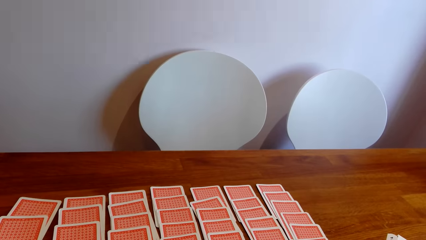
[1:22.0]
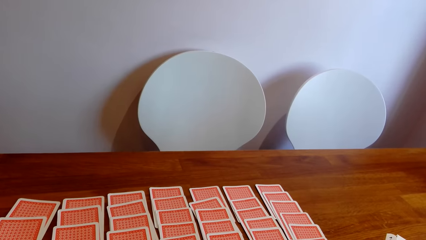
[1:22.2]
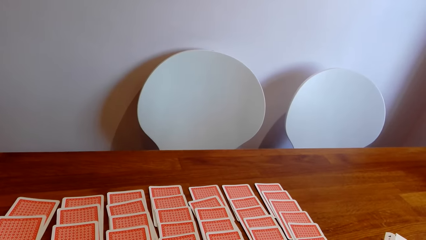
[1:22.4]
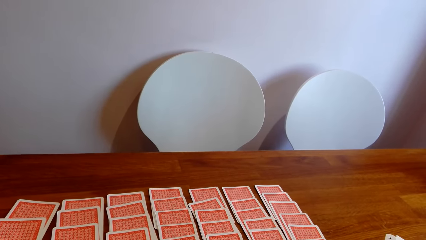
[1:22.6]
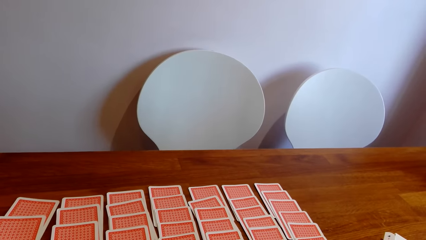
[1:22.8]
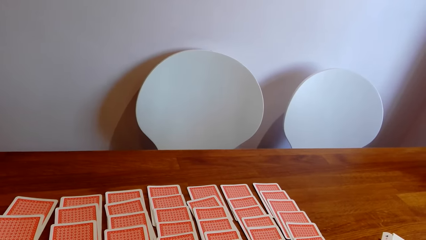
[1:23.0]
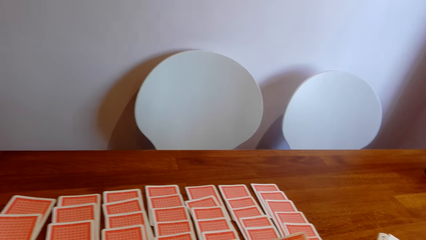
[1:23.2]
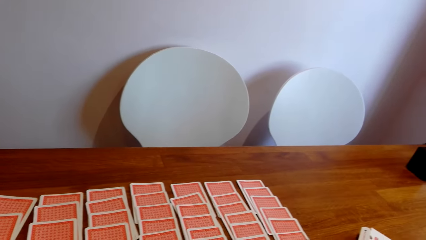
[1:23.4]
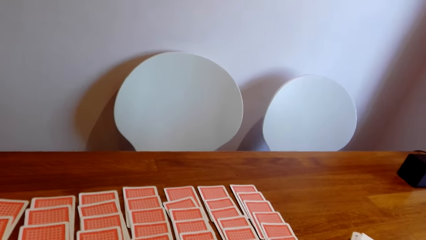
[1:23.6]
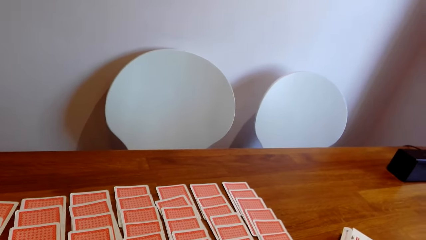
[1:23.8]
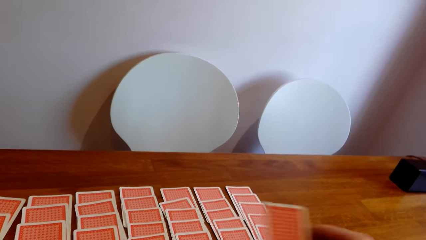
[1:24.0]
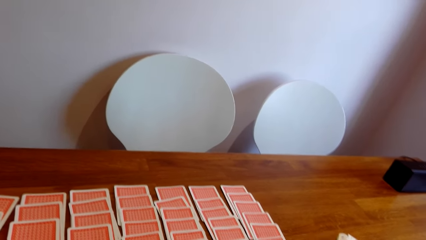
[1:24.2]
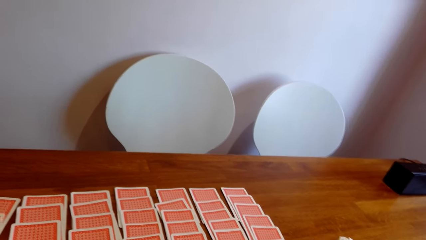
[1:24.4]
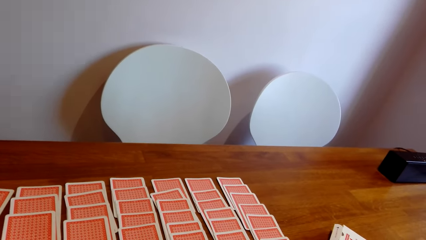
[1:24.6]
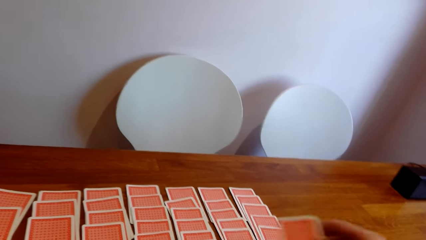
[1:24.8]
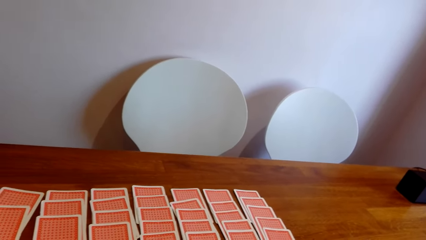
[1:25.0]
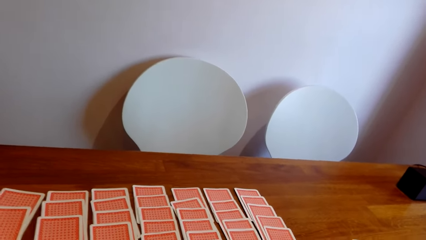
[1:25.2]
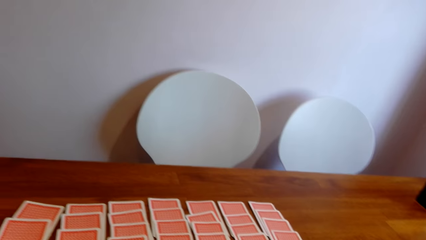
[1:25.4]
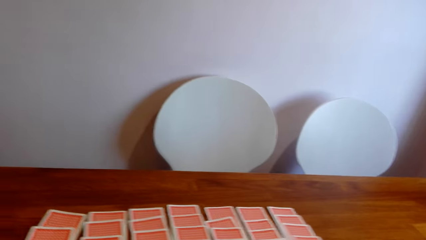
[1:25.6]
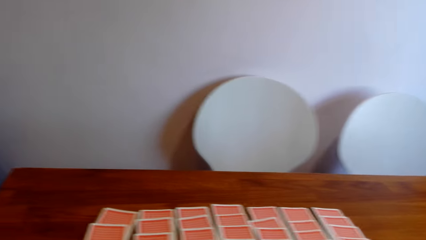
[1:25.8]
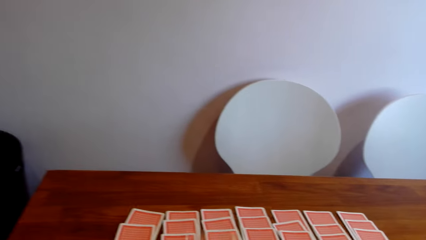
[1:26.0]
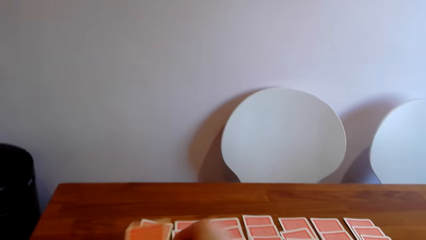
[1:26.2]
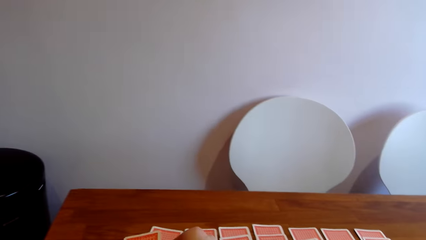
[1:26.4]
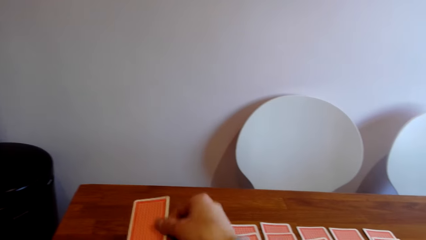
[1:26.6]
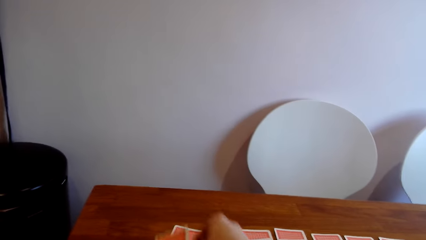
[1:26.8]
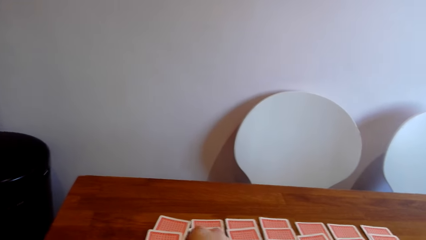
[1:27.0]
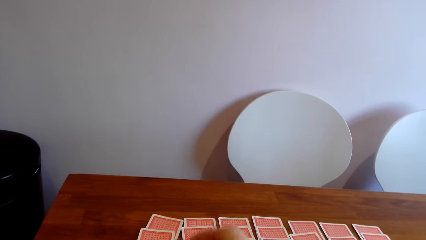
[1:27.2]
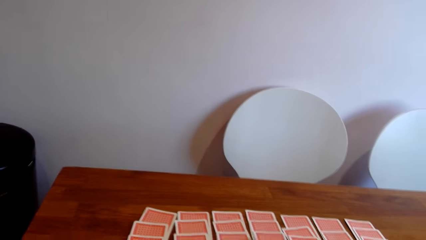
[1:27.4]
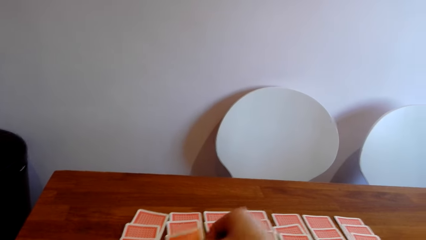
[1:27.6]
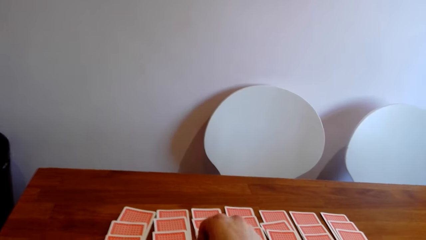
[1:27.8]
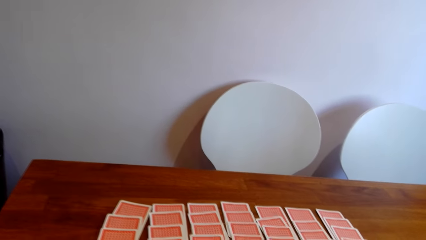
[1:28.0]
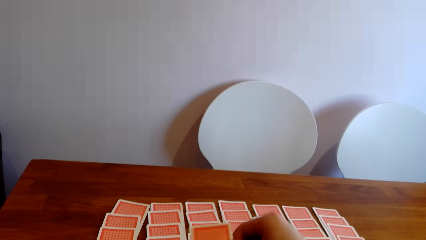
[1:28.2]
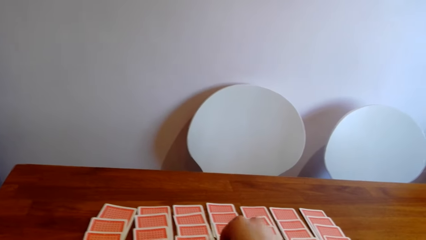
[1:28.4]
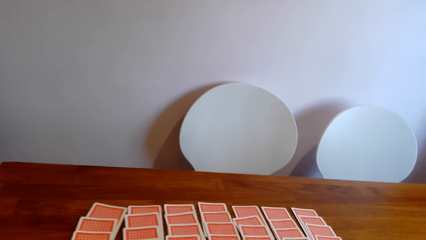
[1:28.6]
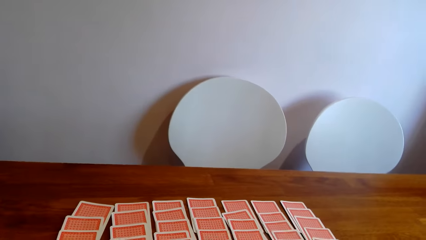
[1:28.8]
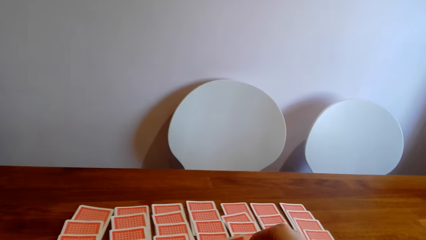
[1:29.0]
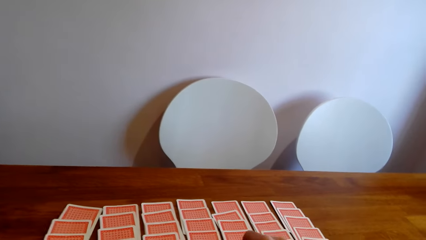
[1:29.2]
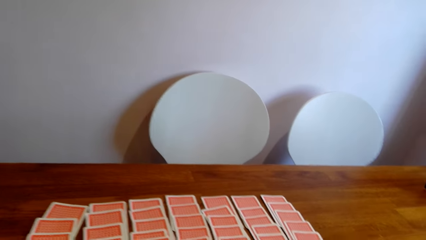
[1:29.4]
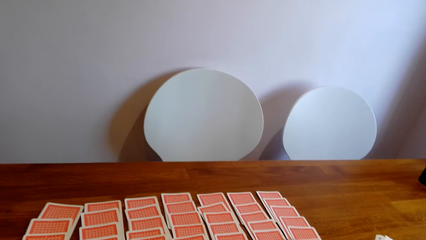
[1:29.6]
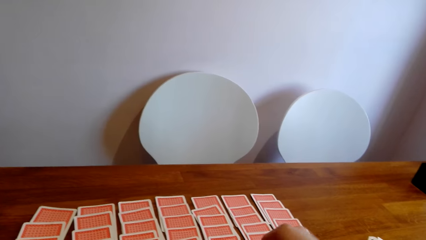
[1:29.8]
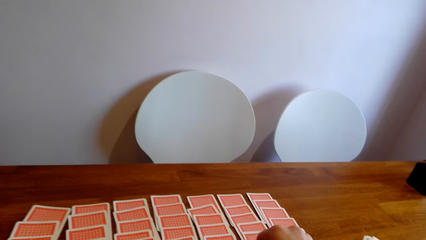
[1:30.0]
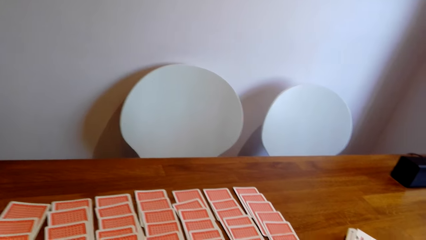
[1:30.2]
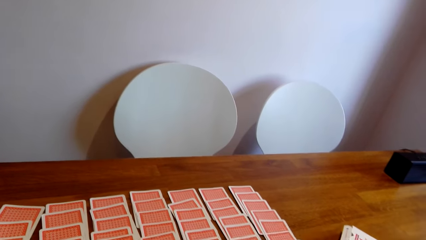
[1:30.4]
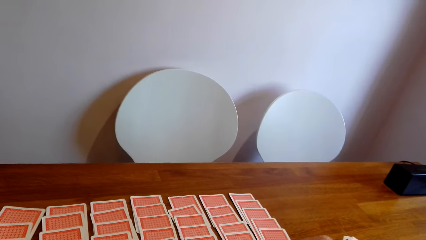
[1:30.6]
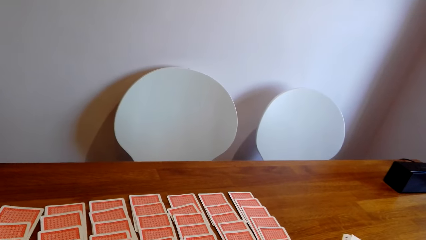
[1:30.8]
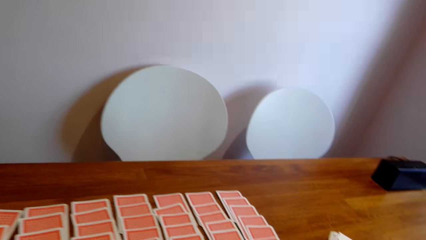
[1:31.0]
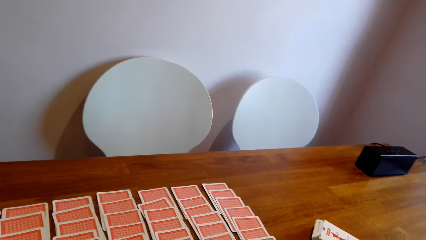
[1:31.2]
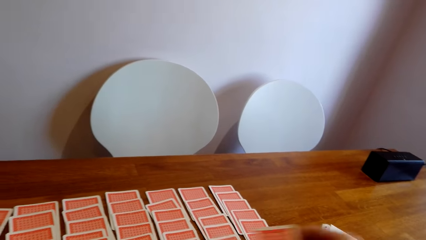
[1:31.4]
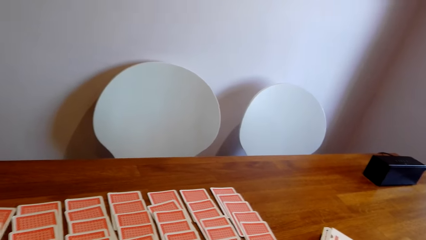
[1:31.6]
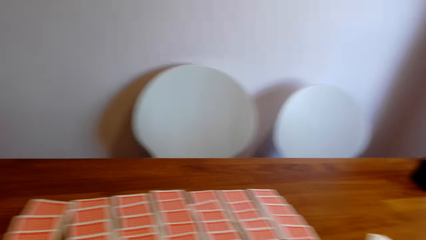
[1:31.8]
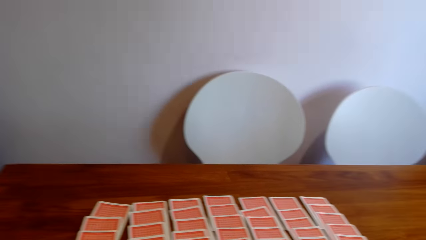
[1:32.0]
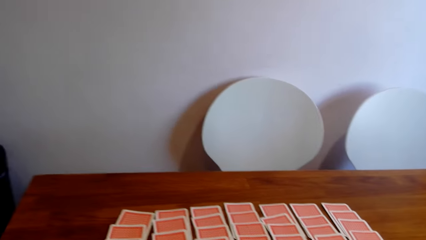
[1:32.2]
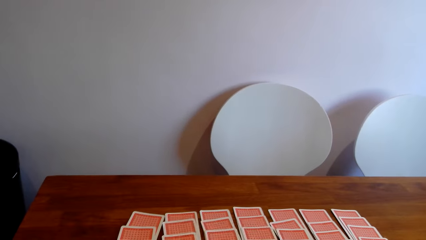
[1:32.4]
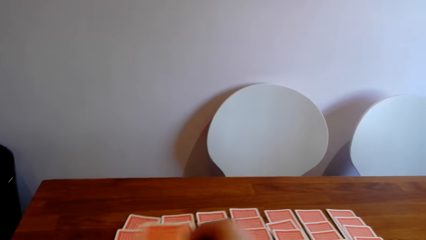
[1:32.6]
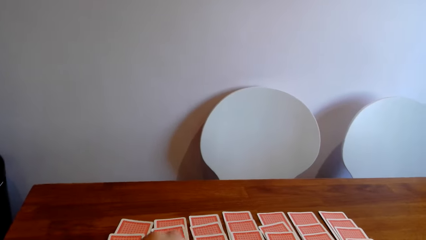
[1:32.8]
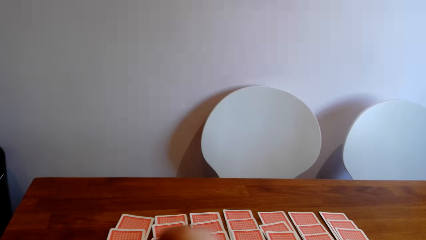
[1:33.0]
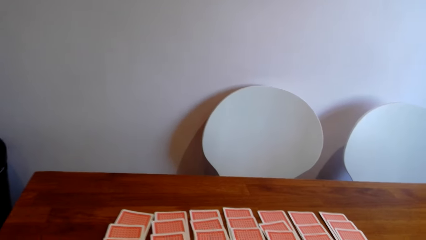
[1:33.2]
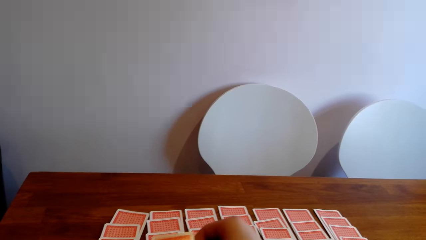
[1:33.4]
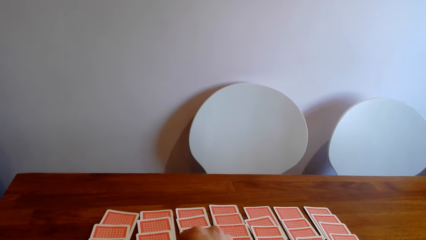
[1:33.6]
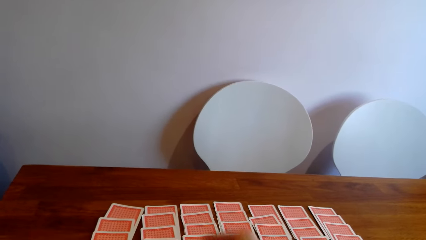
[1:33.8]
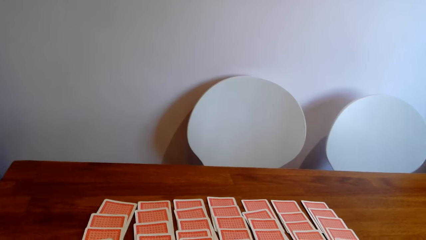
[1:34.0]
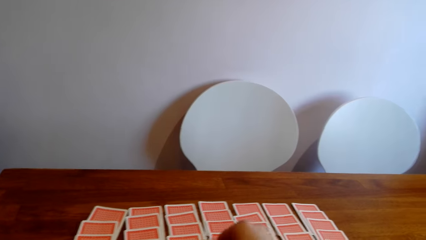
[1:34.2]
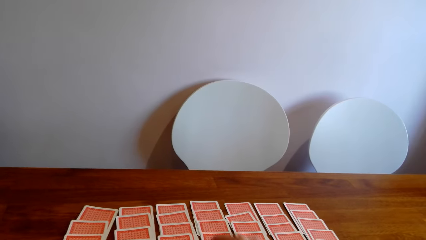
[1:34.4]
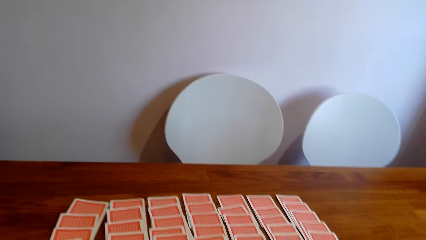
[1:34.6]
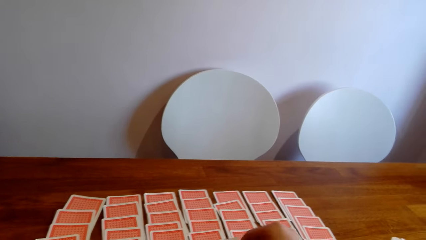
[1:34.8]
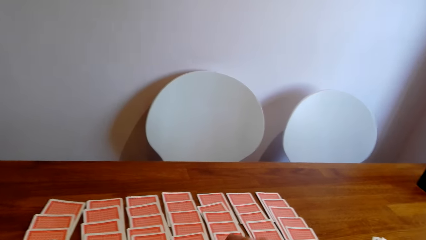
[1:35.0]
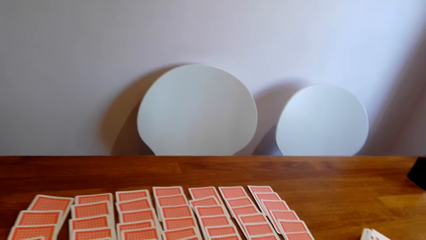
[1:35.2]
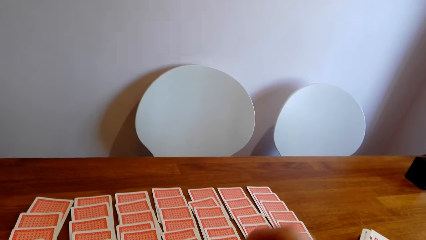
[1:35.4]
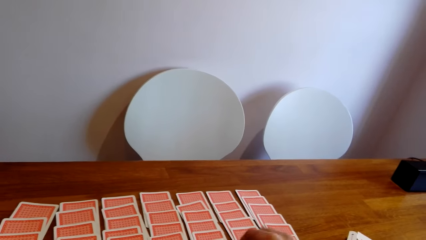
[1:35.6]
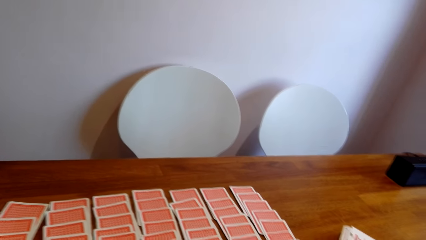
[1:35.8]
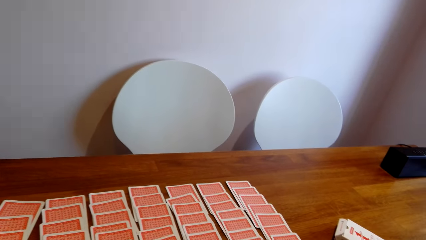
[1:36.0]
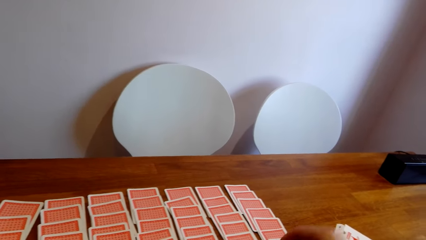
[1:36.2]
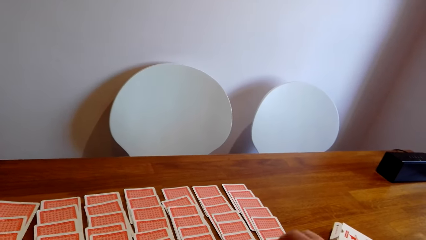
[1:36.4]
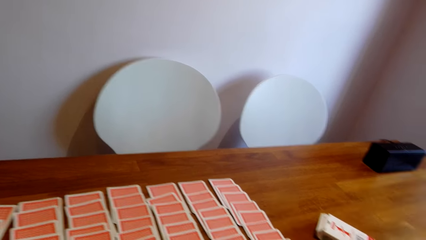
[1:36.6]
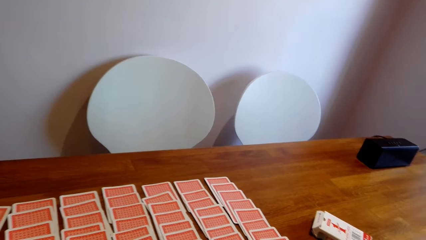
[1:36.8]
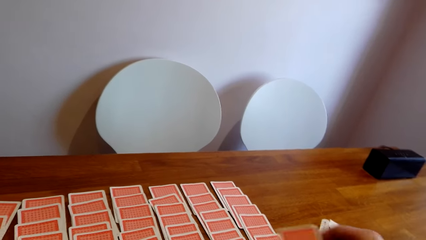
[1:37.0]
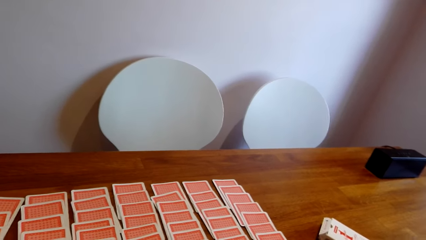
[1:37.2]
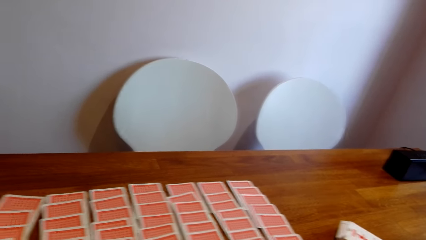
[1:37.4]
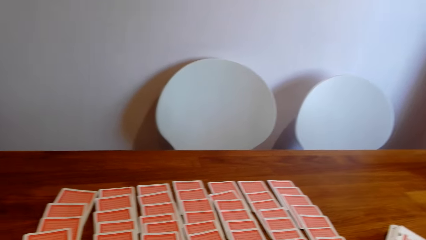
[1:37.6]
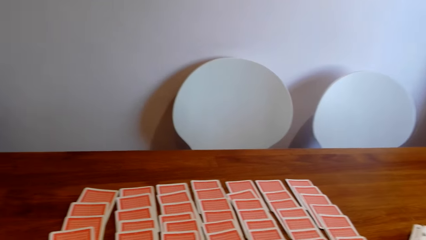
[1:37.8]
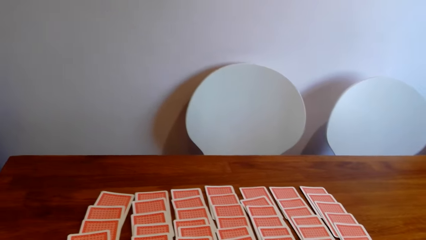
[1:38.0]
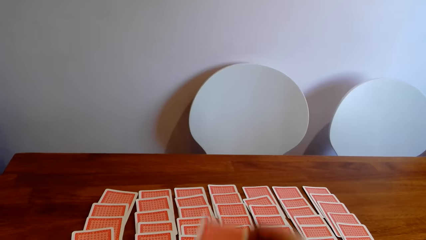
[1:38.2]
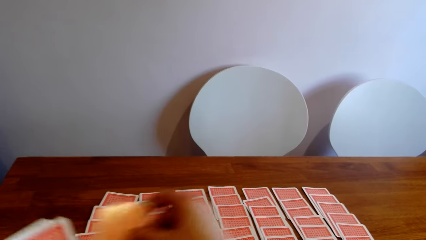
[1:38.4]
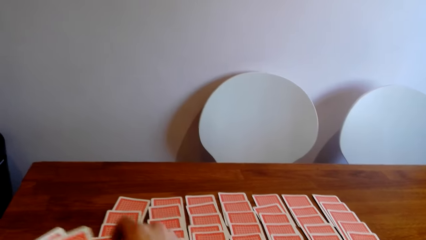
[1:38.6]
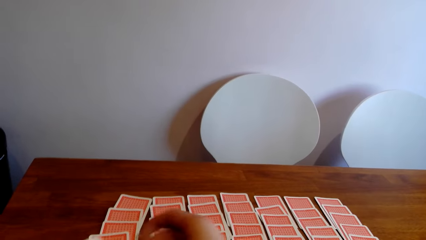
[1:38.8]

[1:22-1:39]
The camera wearer puts a card on the table repeatedly.
